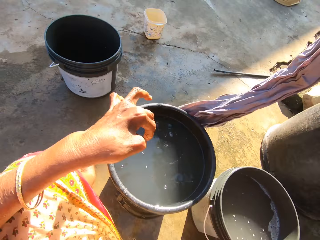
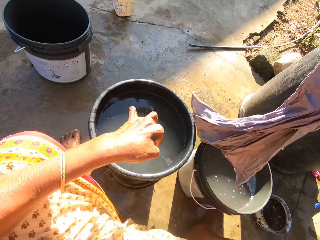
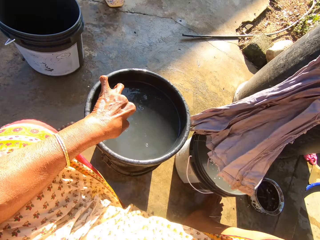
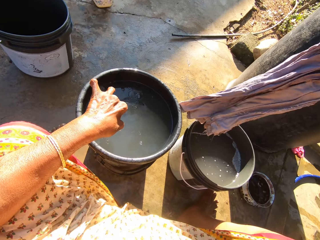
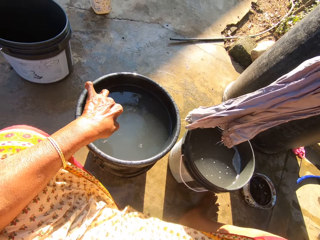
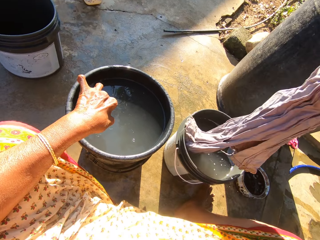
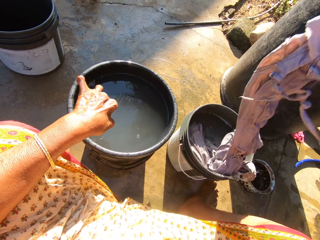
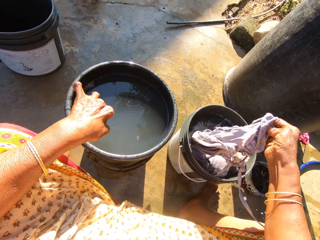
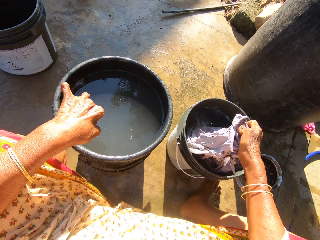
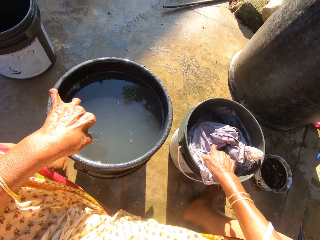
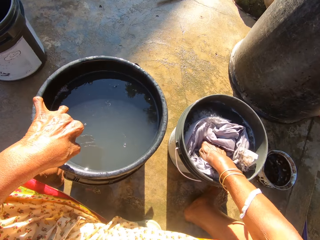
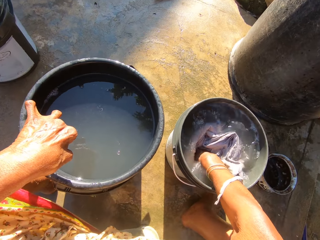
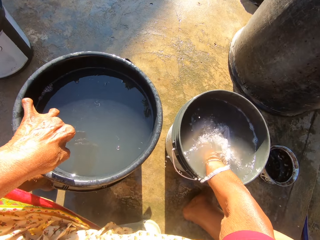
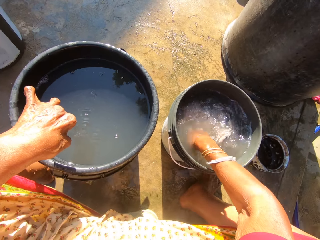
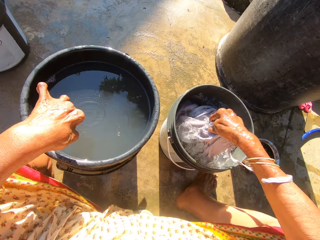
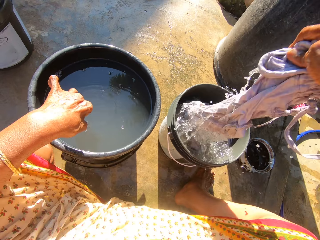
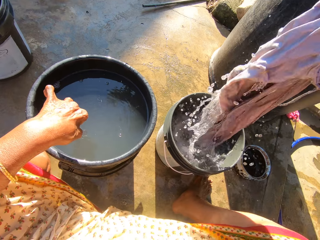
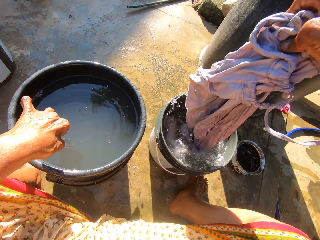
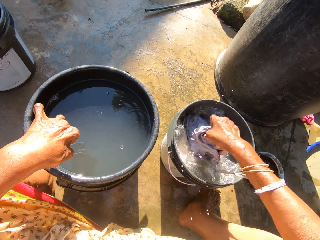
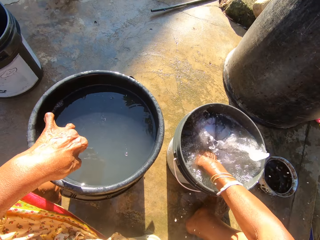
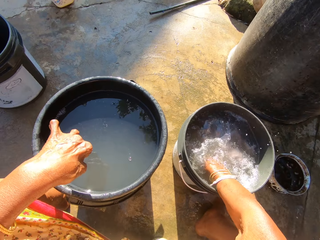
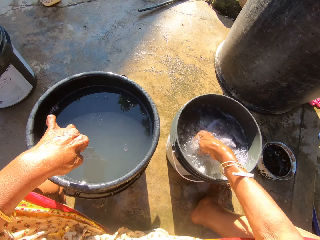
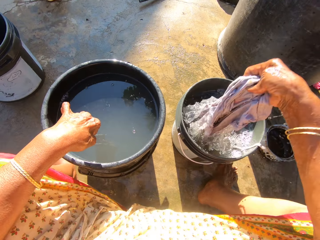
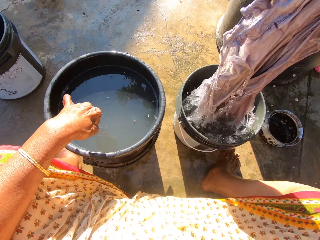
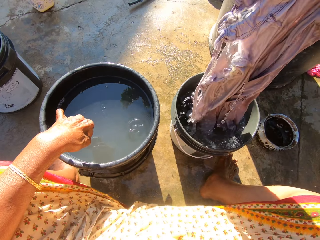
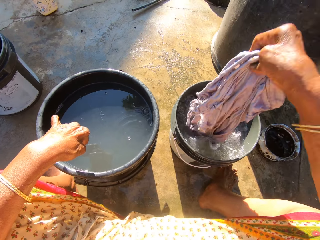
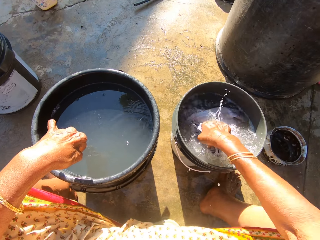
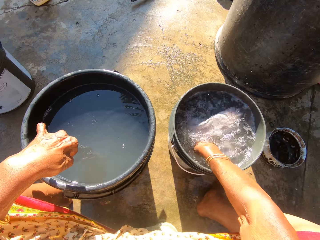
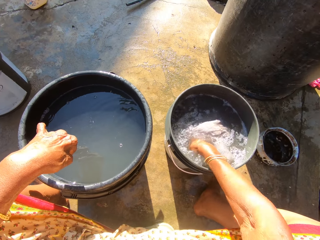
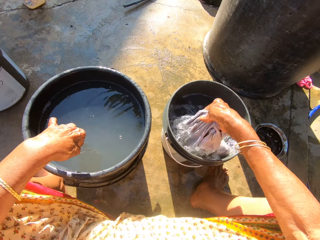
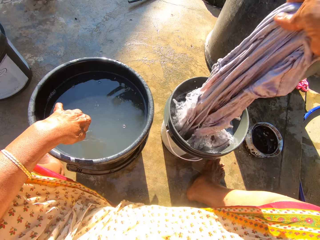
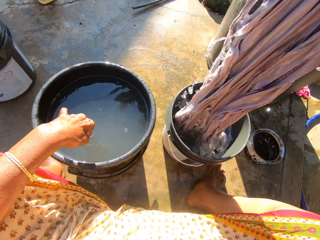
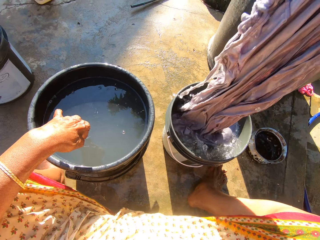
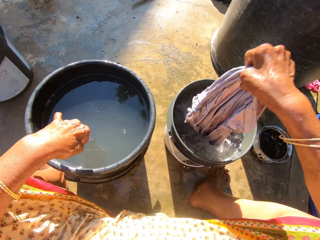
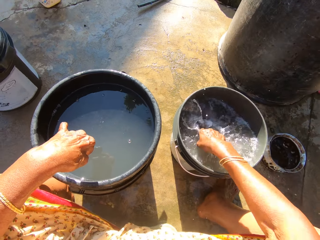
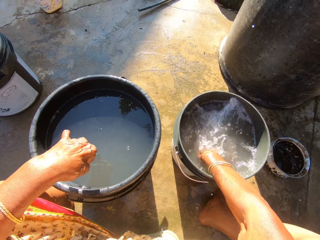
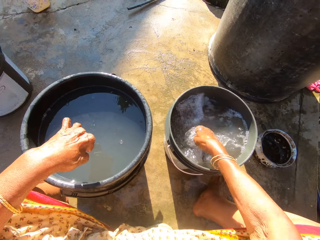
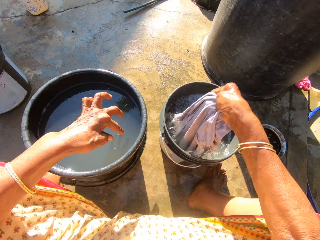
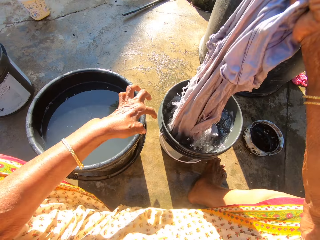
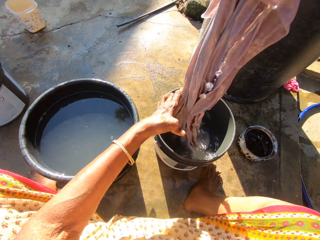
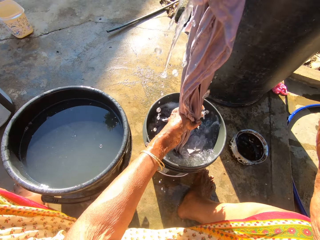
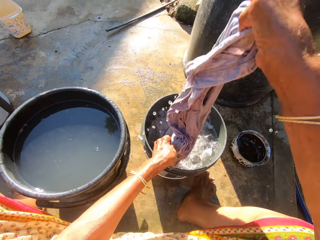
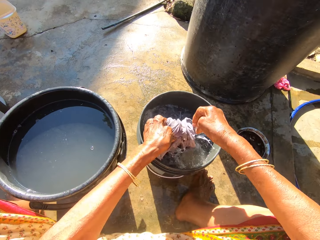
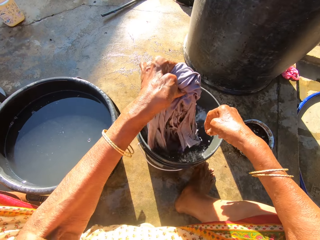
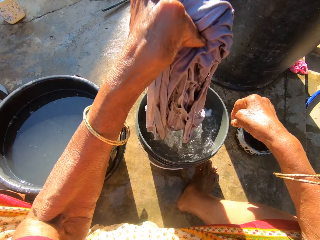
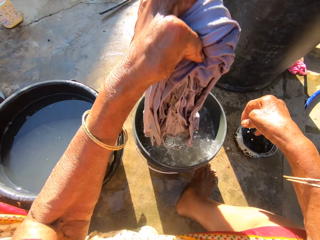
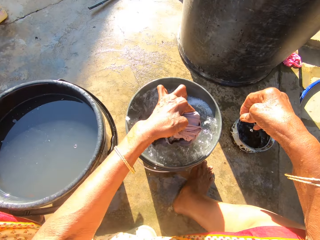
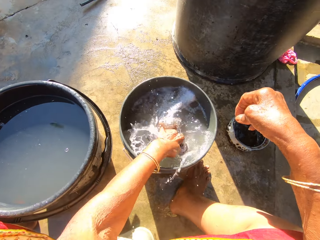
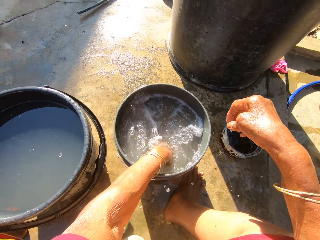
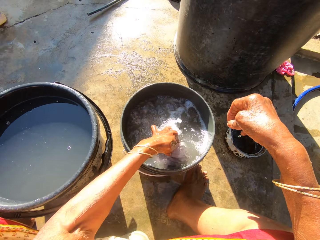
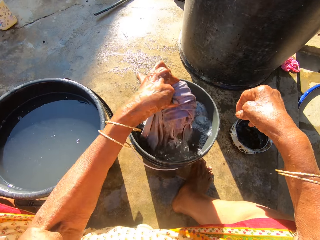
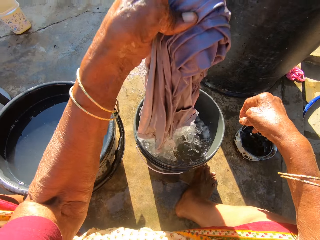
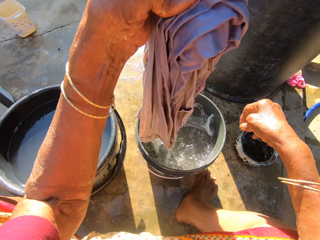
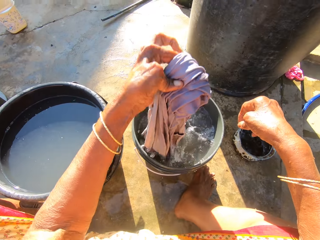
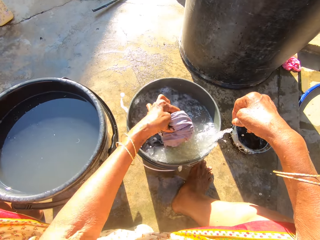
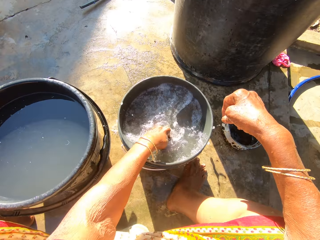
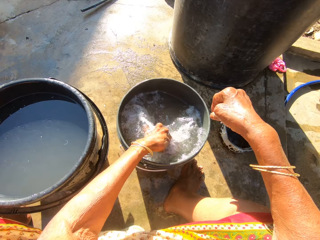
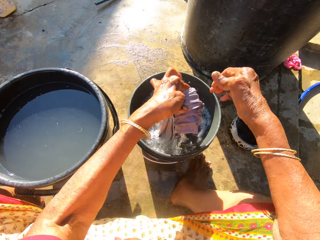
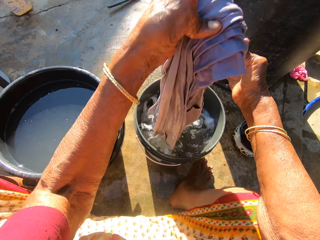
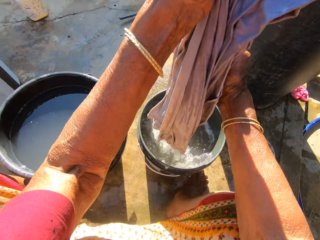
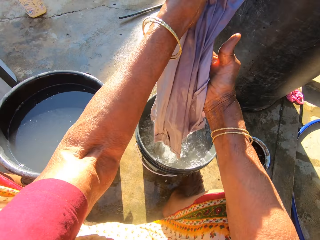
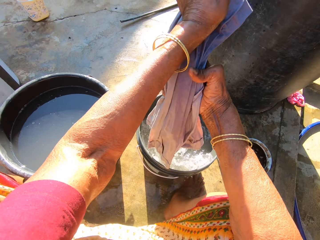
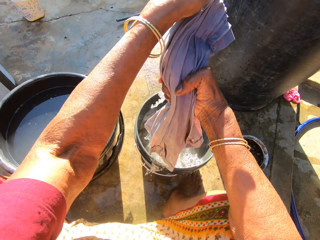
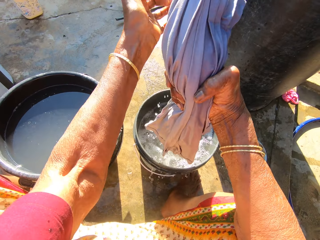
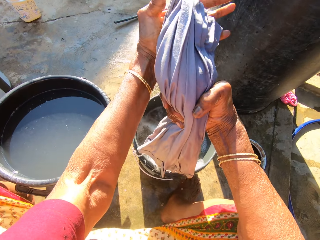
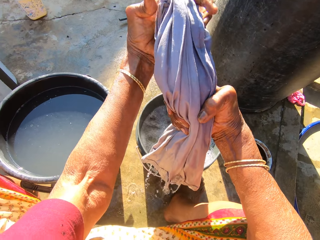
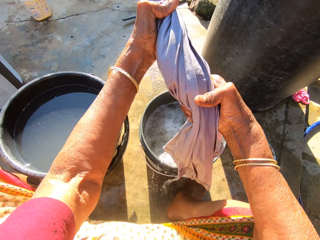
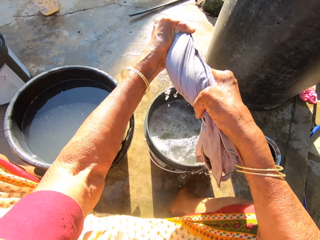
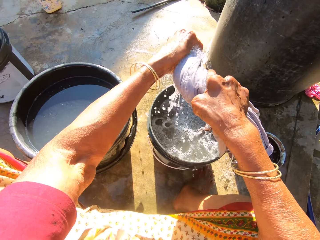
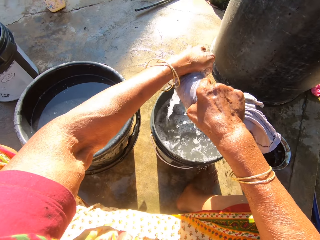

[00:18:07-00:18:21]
The camera wearer holds the cloth with the other hand. They dip the cloth in the bucket. They wash the cloth. They lift the cloth. They dip the cloth in the bucket. They lift the cloth. They dip the cloth in the bucket. They lift the cloth. They dip the cloth in the bucket. They lift the cloth. They hold the cloth with both hands. They hold the cloth with one hand. They dip the cloth in the bucket. They lift the cloth. They dip the cloth in the bucket. They lift the cloth. They hold the cloth with both hands.

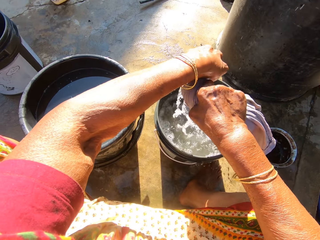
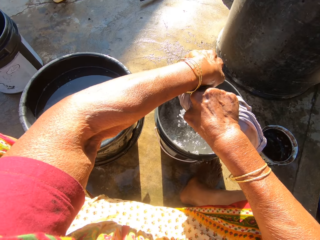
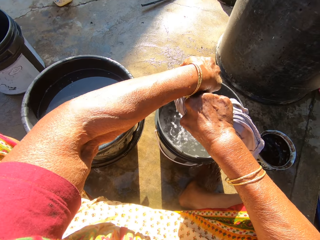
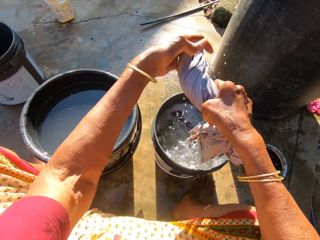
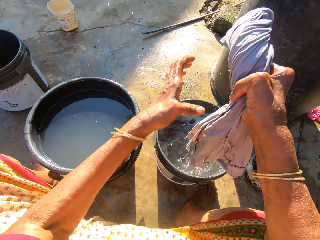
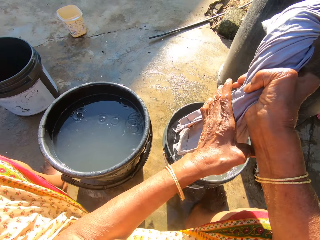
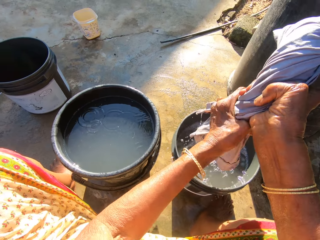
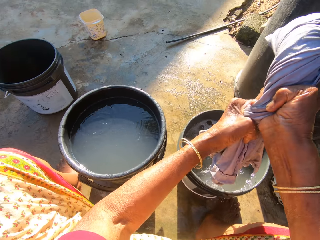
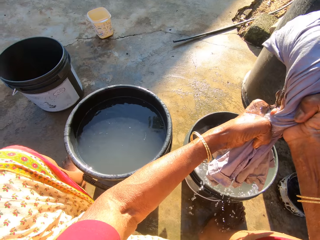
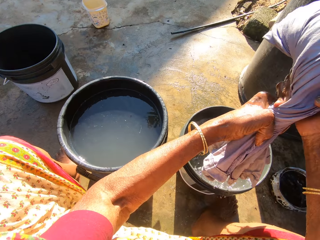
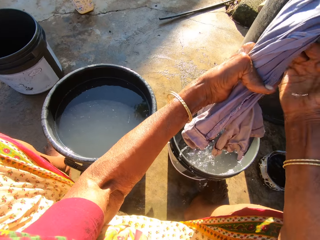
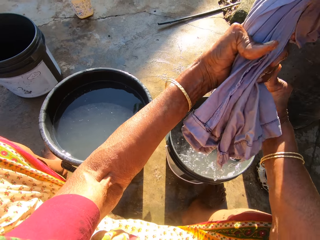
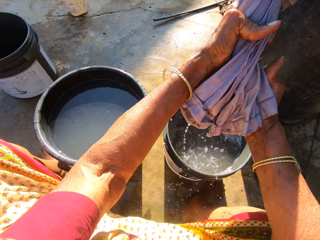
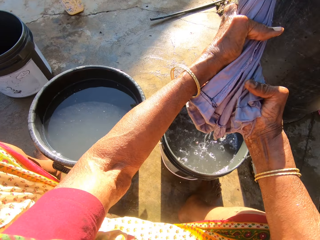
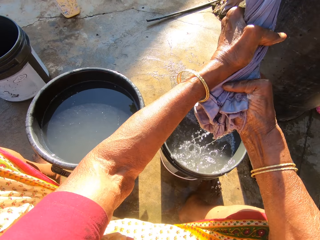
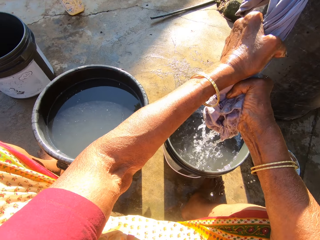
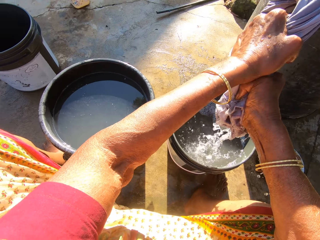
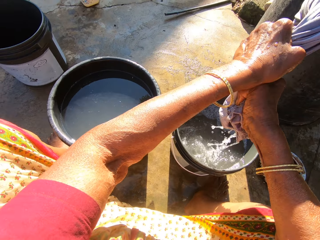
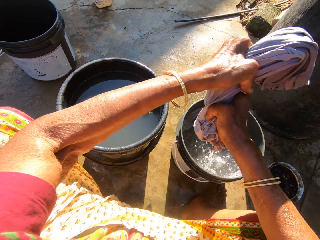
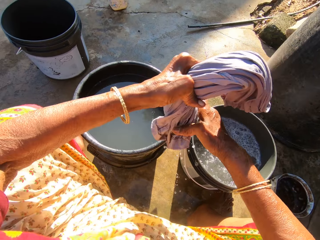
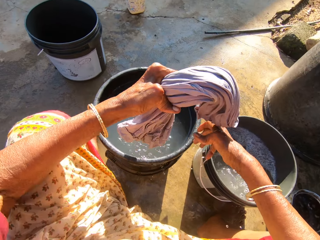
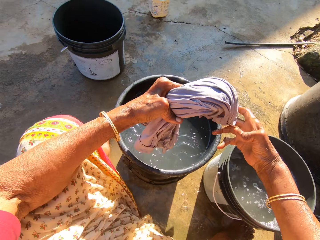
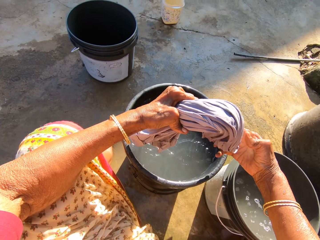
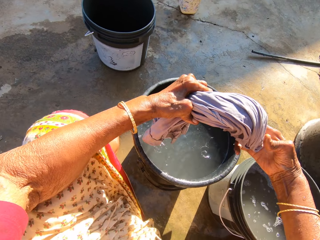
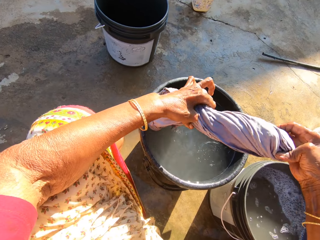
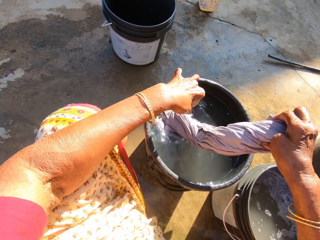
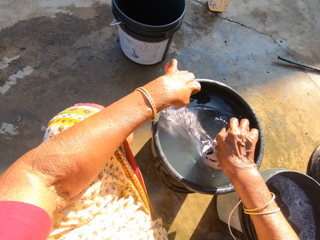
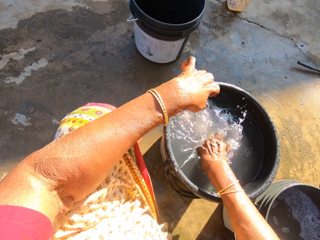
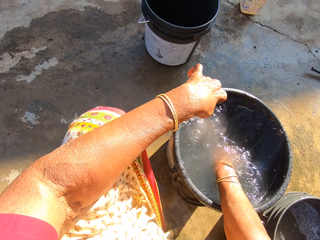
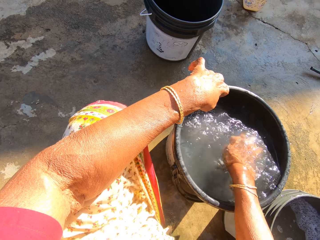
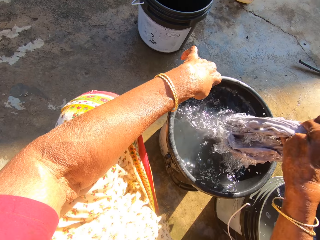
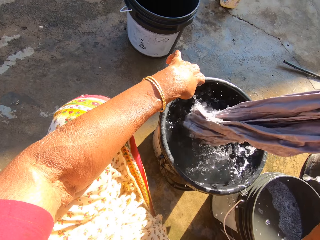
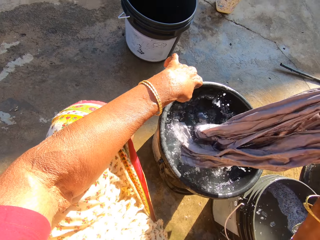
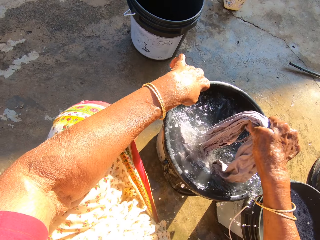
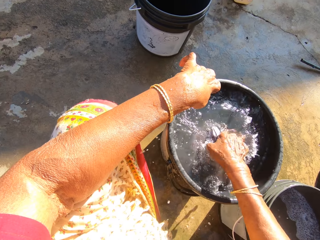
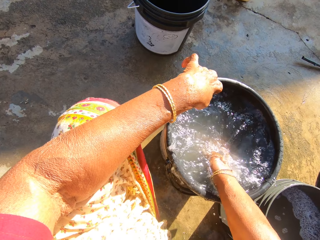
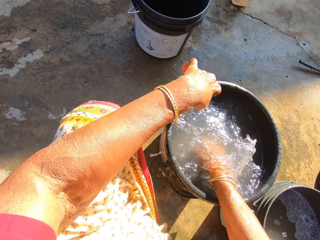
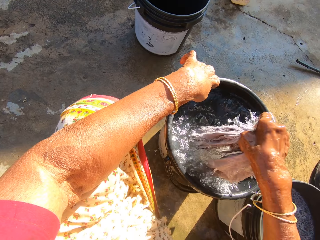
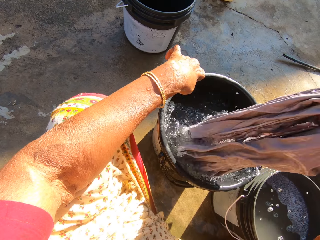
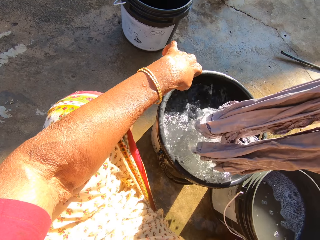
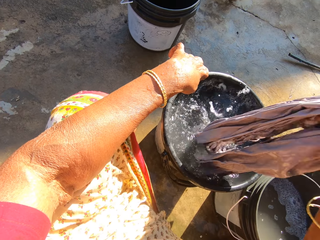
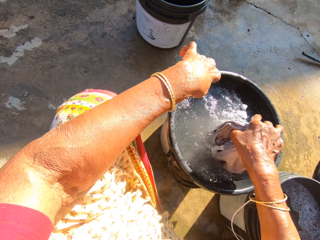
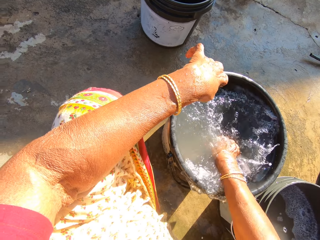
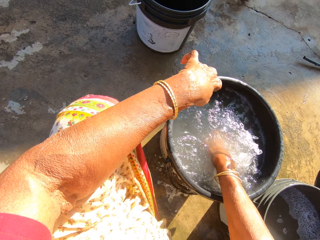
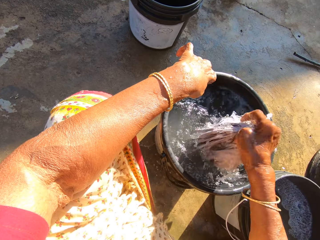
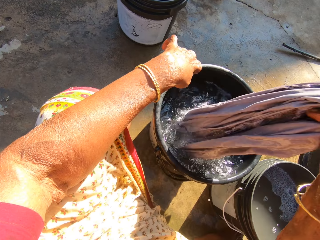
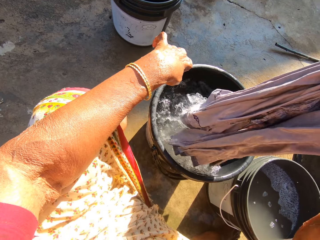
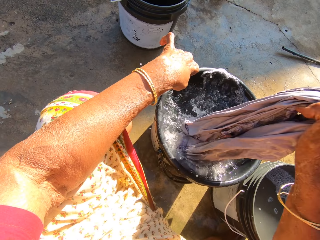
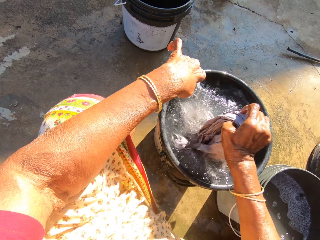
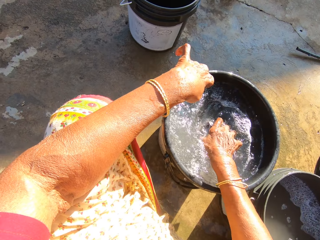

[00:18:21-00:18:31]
The camera wearer squeezes the cloth. They dip the cloth in the bucket. They rinse the cloth. They lift the cloth. They dip the cloth in the bucket. They lift the cloth. They dip the cloth in the bucket. They lift the cloth.
